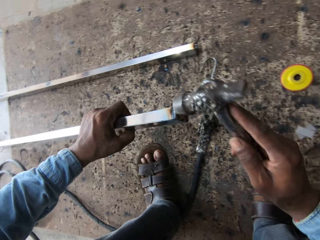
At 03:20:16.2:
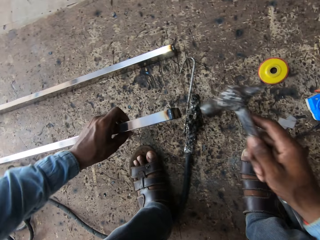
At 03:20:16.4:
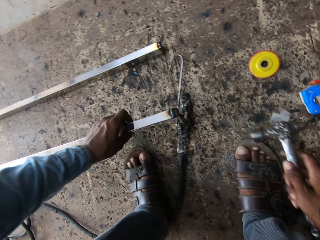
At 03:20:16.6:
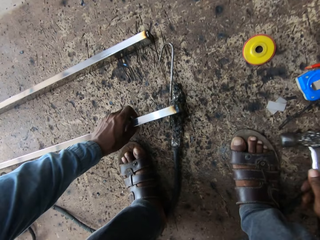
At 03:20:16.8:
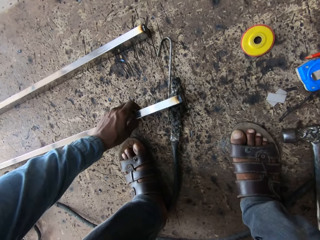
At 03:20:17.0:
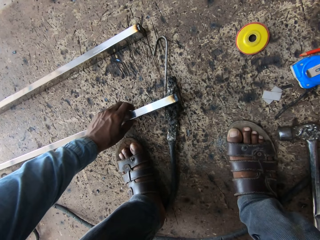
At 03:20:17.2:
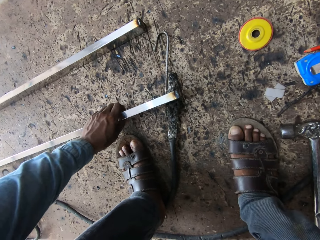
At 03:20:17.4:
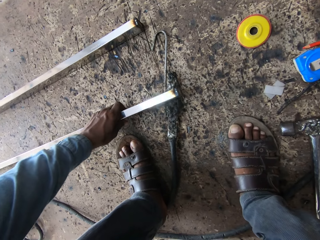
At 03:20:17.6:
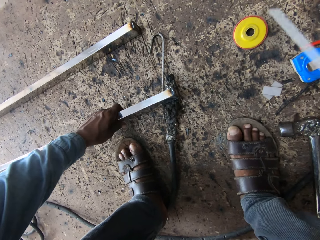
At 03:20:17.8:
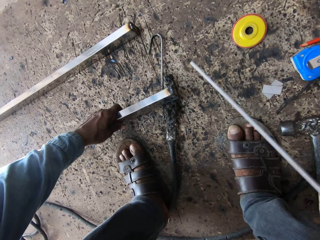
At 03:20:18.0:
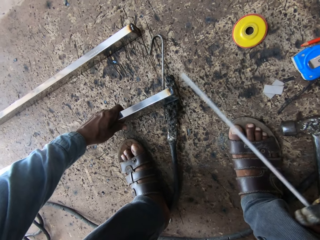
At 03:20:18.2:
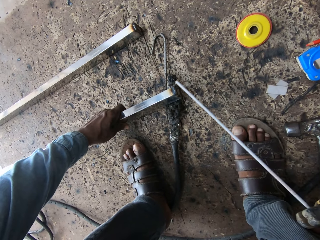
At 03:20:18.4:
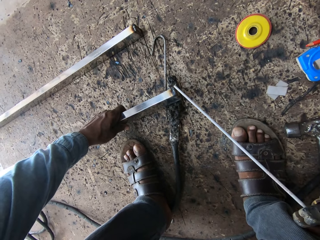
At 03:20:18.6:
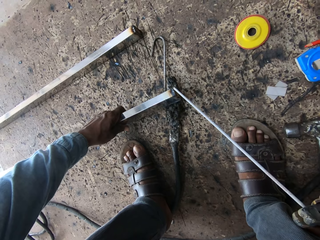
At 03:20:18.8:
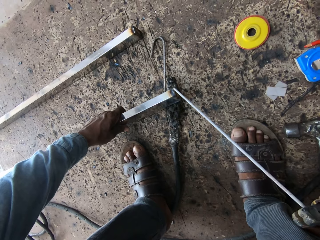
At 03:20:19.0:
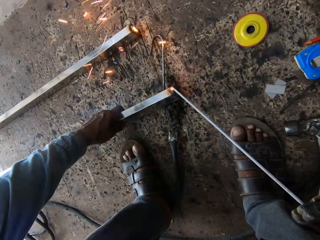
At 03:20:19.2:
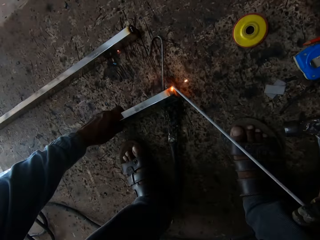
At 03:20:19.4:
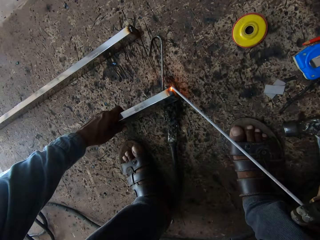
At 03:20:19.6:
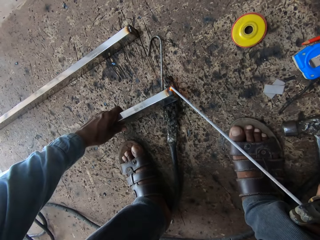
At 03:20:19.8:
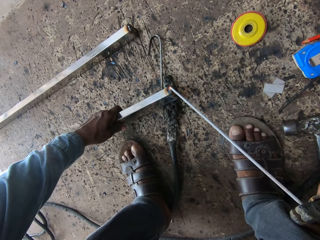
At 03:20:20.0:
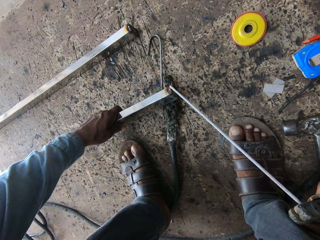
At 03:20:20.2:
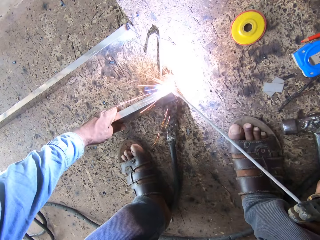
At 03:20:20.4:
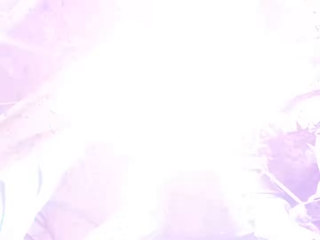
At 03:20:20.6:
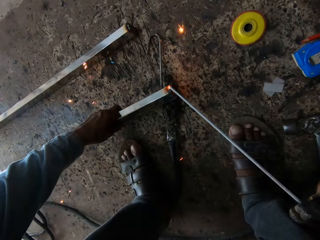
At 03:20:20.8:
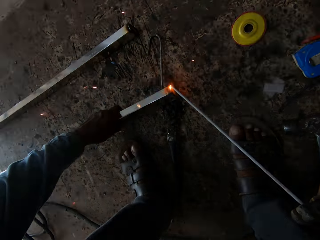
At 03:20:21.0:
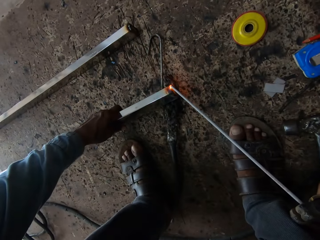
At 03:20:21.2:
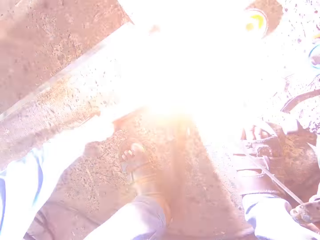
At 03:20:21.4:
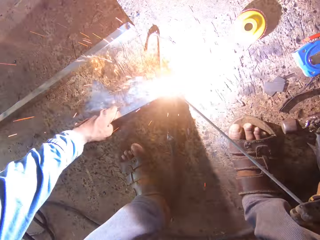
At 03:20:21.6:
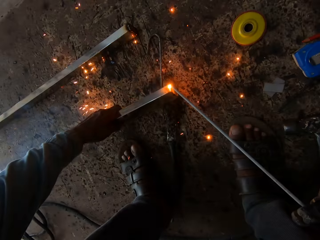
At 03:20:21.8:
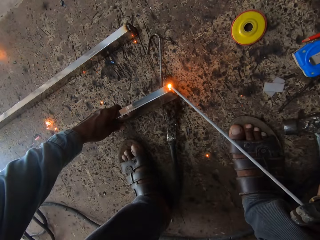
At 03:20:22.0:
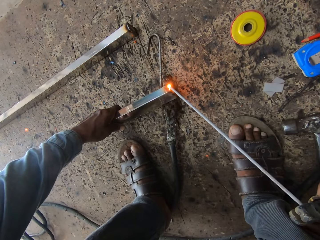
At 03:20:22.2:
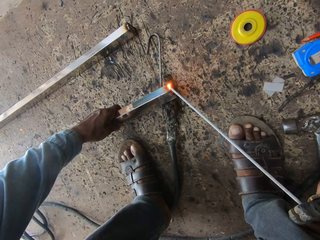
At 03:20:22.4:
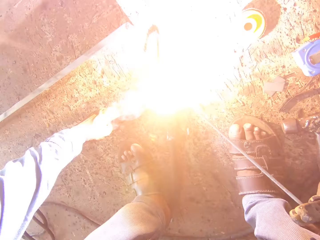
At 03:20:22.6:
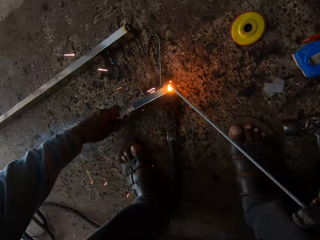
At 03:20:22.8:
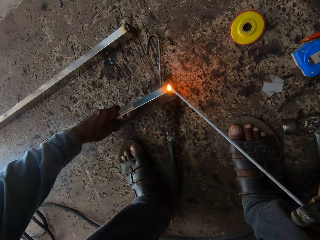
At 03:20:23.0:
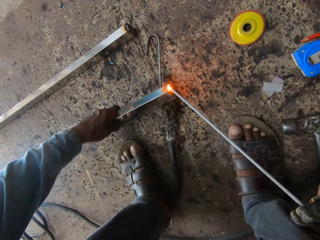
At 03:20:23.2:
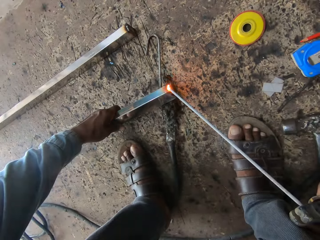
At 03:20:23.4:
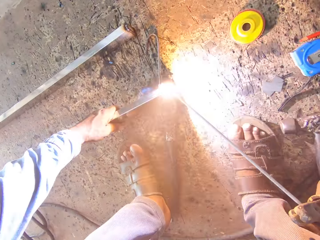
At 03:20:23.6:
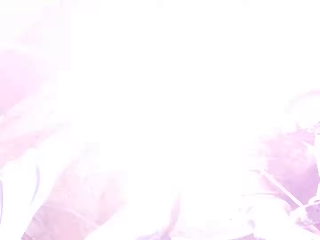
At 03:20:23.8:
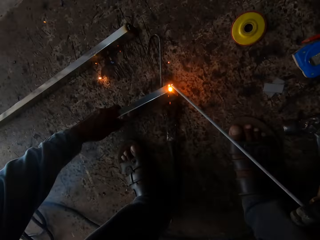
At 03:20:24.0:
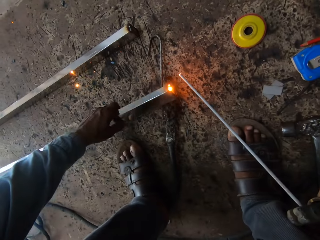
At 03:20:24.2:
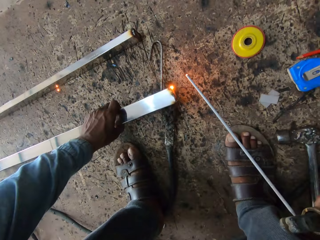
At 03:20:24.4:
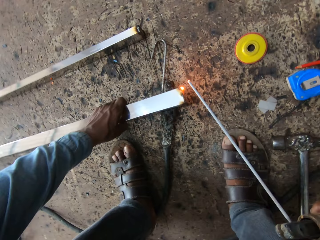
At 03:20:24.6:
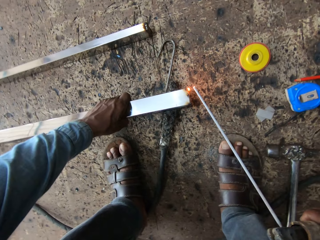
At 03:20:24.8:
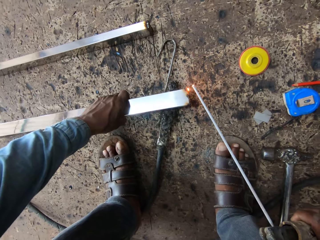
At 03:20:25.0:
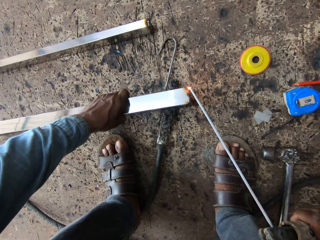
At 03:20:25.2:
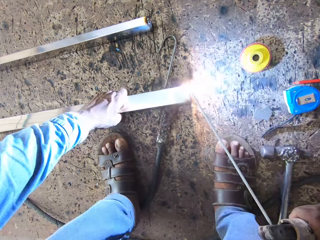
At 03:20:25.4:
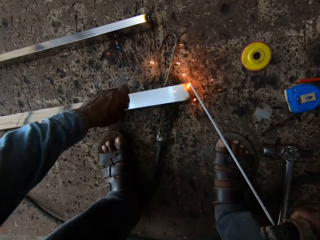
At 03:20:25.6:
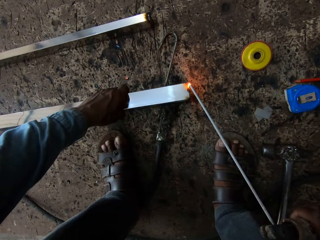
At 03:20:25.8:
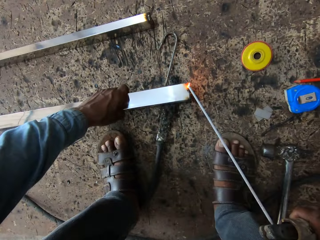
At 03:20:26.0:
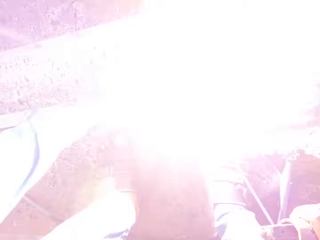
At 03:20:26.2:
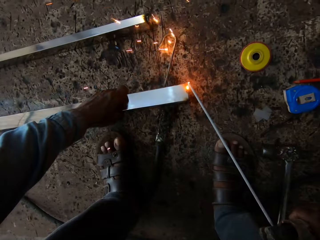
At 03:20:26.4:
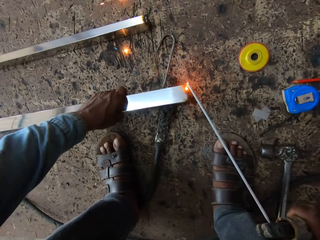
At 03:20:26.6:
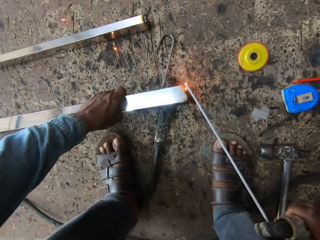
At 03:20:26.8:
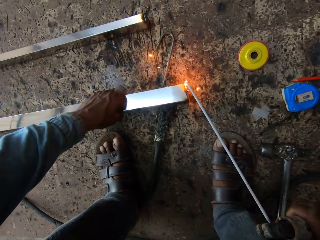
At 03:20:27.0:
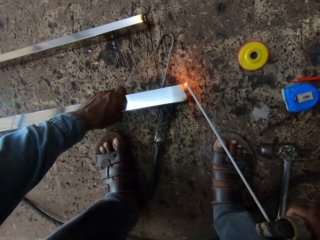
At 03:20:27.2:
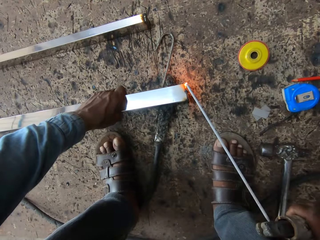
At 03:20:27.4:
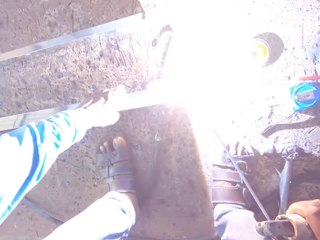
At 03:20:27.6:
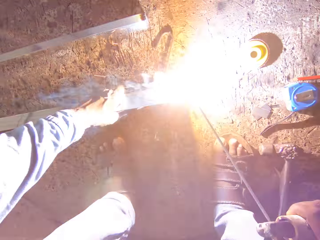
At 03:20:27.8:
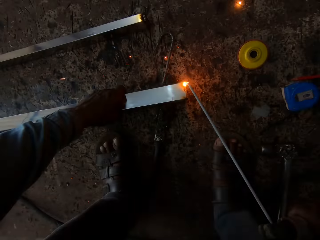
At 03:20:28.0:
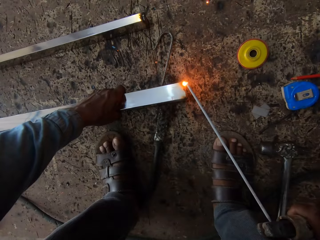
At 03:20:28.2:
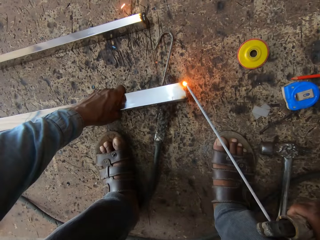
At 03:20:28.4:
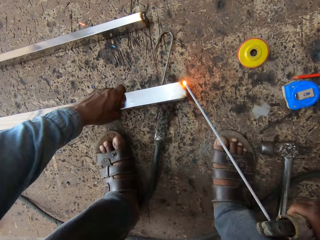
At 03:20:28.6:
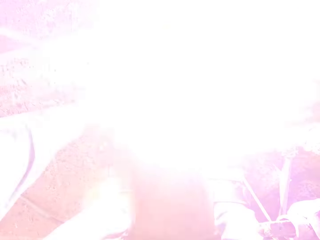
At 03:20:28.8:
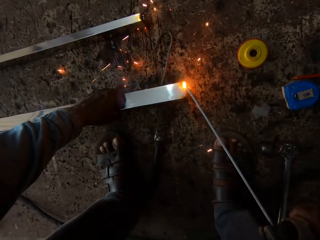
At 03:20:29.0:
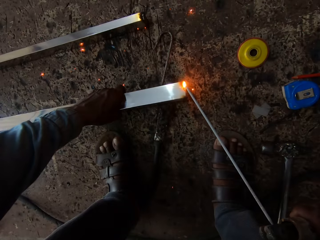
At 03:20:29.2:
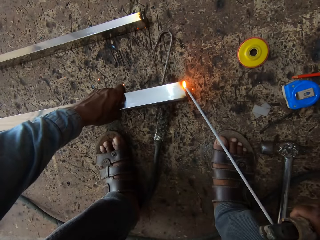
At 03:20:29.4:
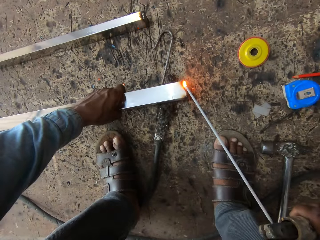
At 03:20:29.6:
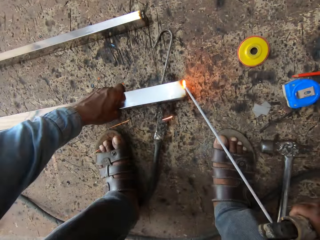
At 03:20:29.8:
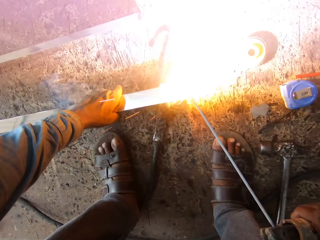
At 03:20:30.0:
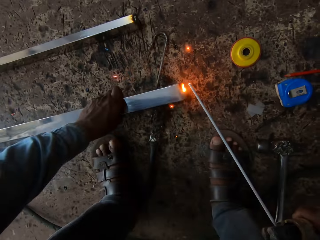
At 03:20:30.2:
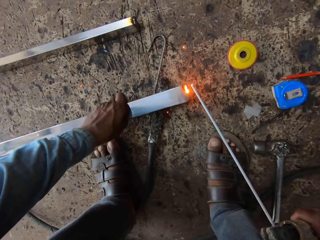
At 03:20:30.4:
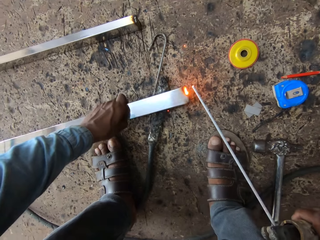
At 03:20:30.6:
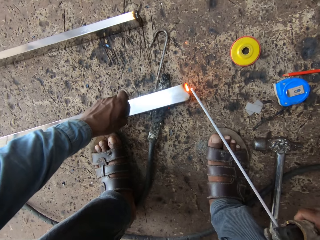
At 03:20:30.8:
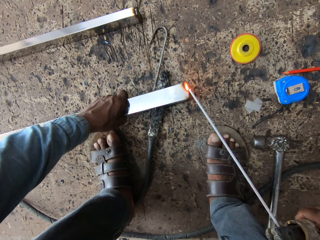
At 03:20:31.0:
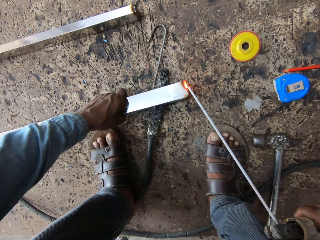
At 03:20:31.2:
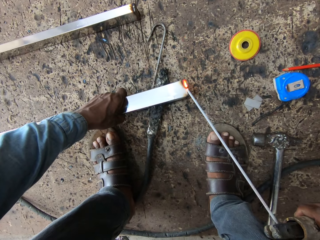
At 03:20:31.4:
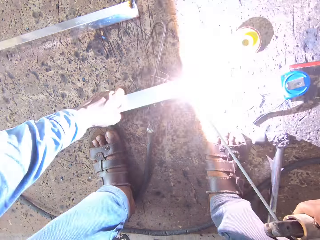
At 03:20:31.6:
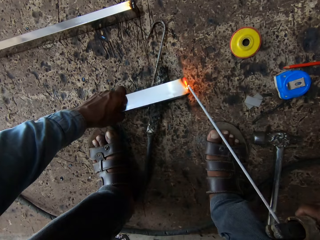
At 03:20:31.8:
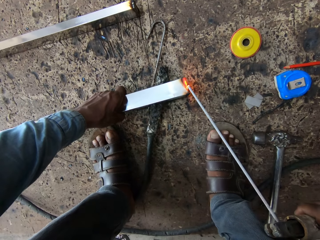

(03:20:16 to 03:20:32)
The camera wearer holds the electrode holder. They weld the metal rod. They hold the metal rod.

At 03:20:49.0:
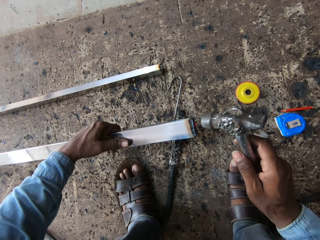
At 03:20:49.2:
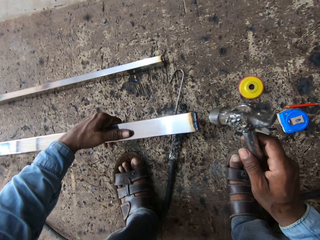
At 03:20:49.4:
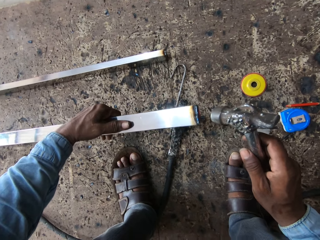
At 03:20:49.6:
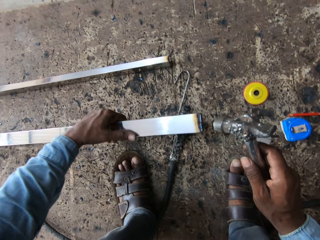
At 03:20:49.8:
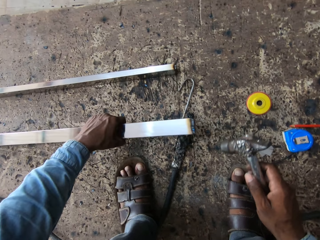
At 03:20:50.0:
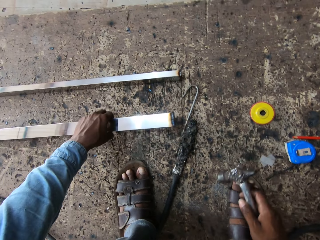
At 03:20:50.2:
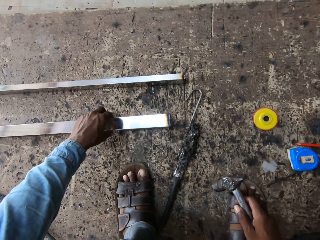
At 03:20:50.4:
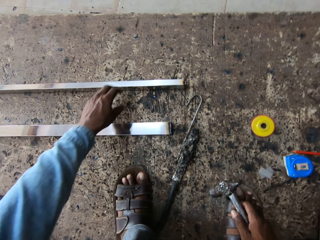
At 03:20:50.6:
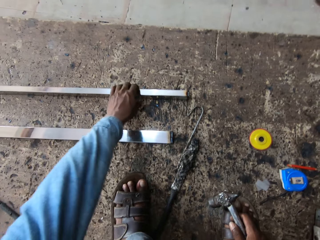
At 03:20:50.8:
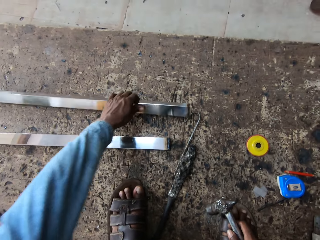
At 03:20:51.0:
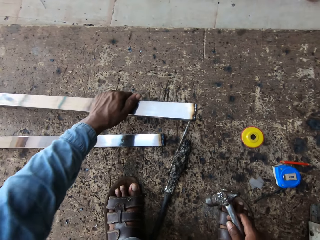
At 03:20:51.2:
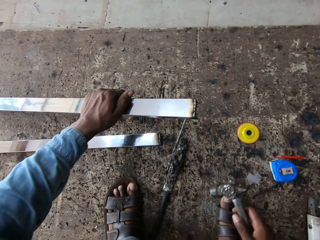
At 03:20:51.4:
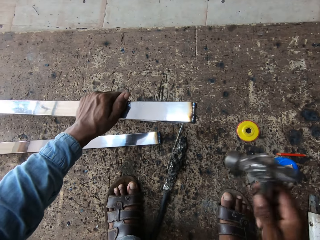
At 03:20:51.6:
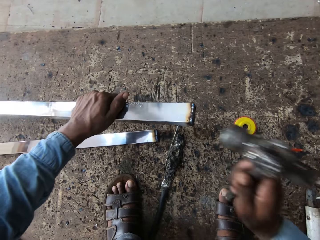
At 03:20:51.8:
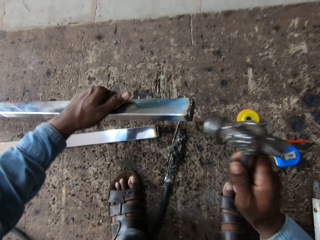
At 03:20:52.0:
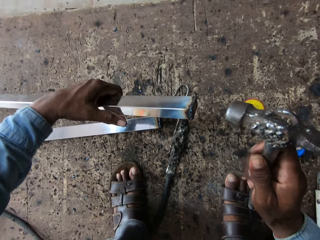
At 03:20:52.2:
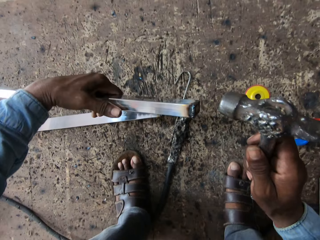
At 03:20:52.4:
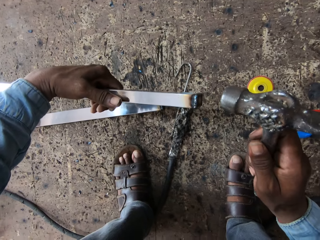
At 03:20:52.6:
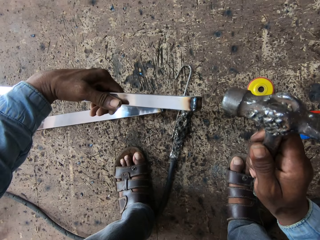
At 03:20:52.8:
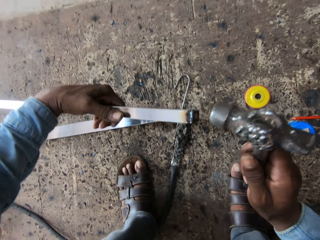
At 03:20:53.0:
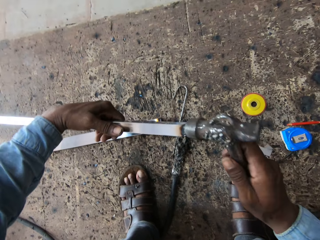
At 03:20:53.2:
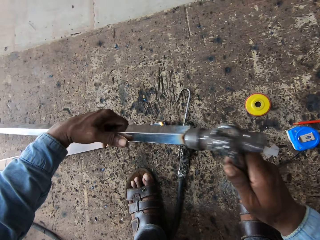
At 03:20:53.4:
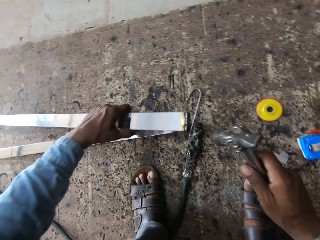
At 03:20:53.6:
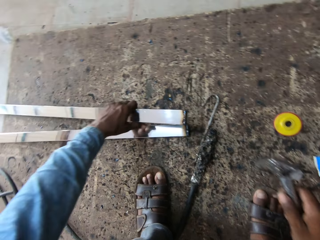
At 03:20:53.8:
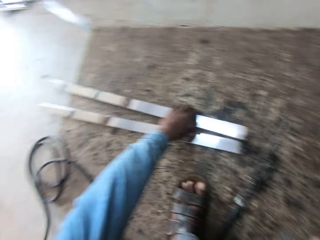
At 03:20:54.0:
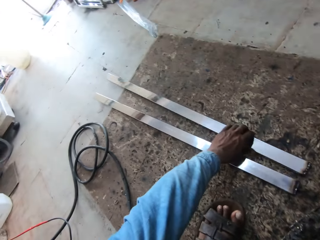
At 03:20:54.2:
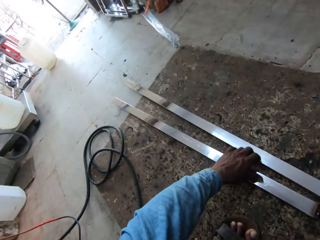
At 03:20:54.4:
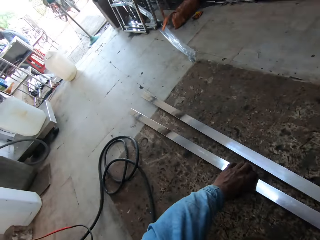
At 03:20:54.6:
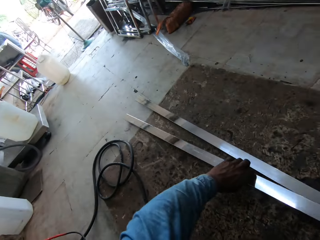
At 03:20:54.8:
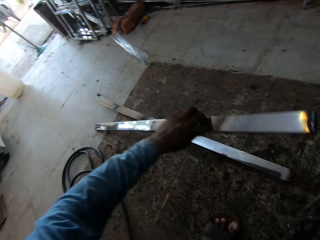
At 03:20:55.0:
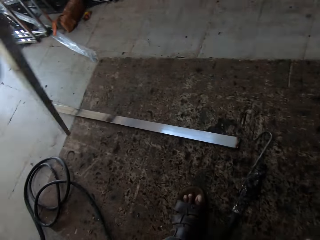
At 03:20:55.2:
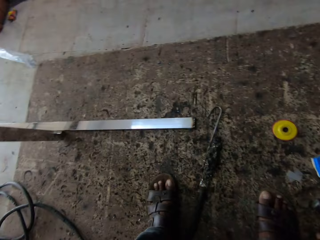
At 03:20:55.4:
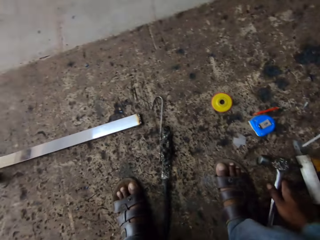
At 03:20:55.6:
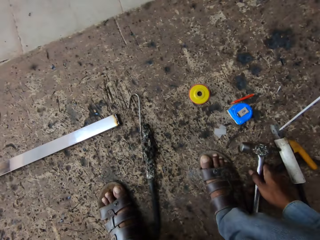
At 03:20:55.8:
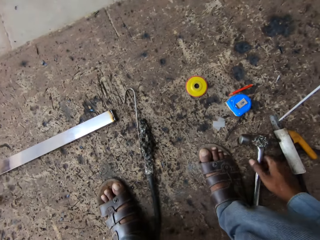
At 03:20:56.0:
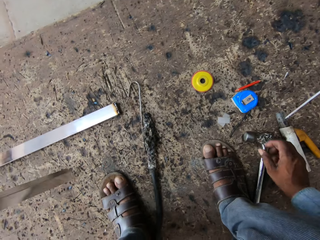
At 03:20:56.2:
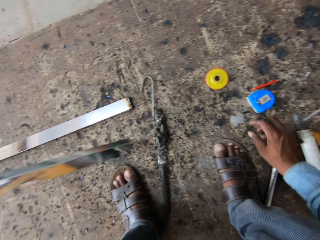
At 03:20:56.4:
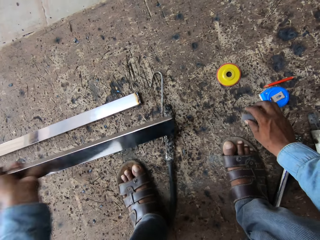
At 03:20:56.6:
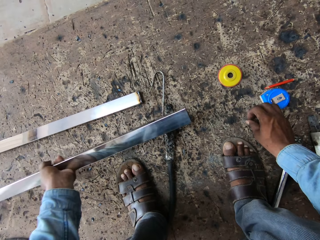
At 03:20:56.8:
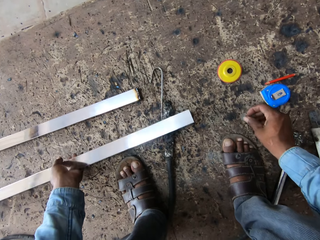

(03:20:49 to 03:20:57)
The camera wearer holds the metal bar. They put the metal rod on the floor. They hold the metal rod. They hammer on the metal rod. They drop the metal bar.
